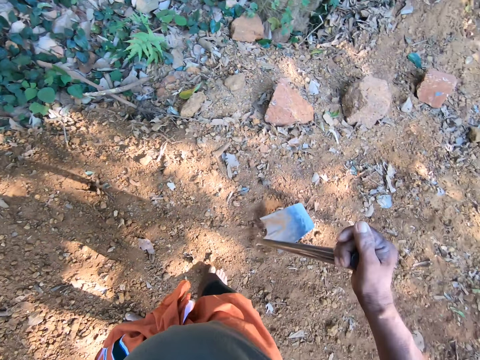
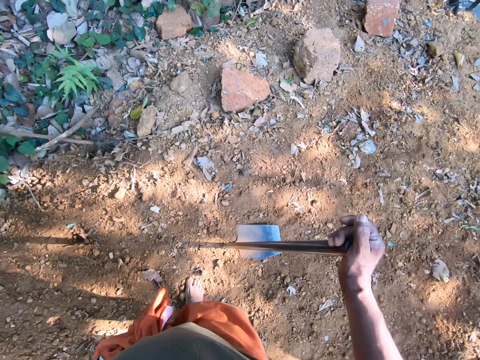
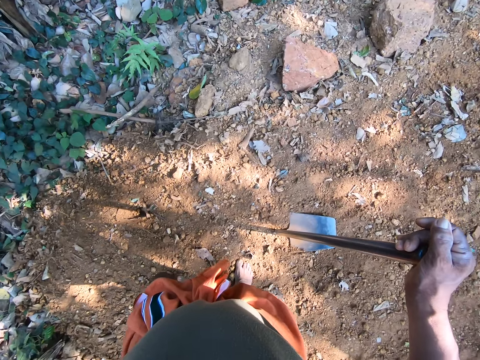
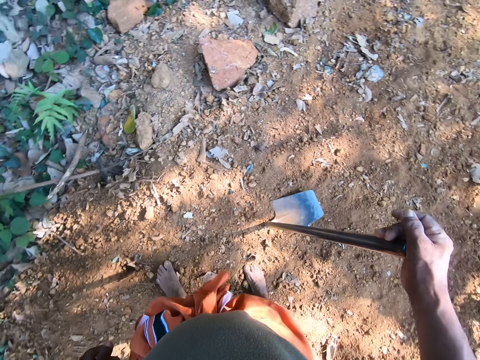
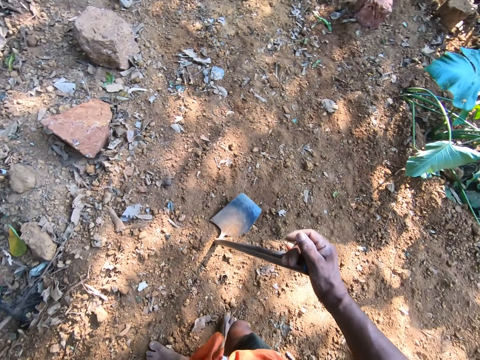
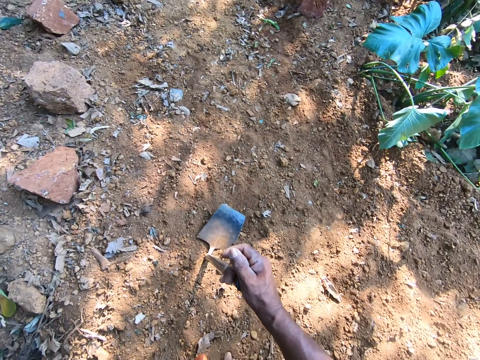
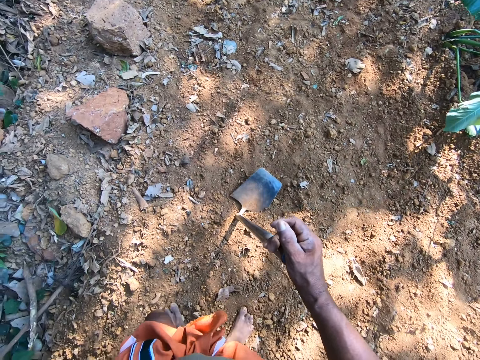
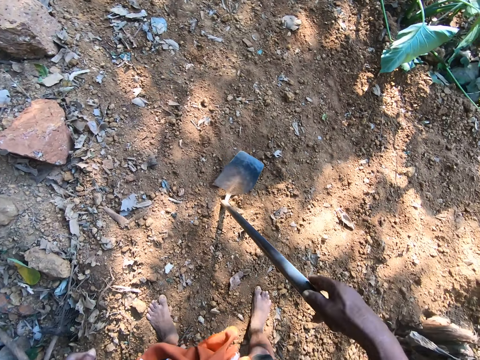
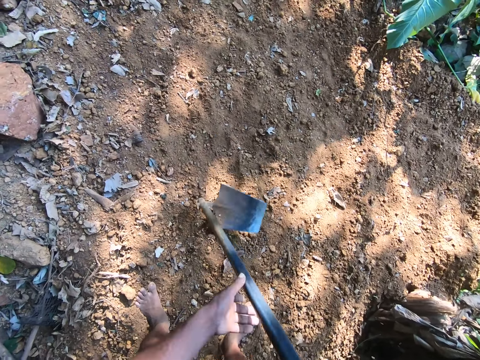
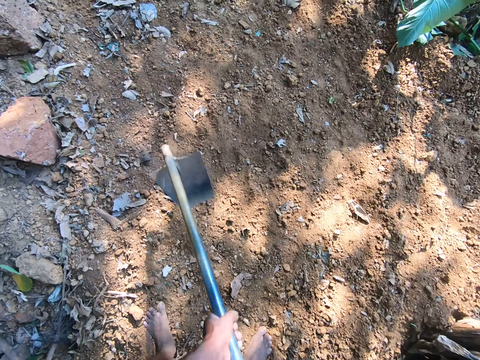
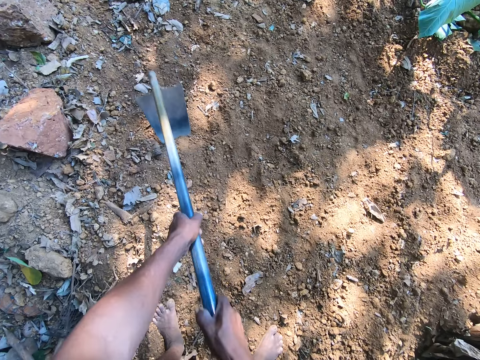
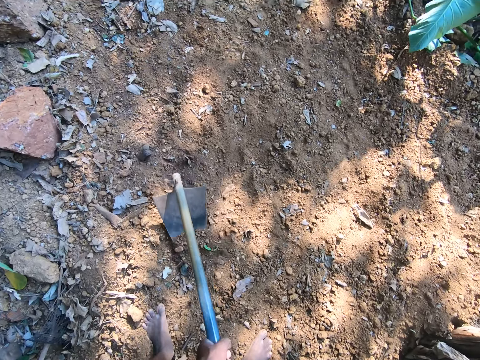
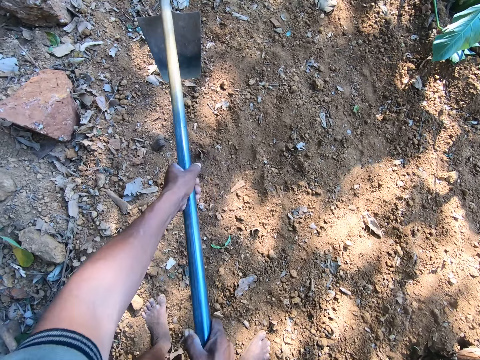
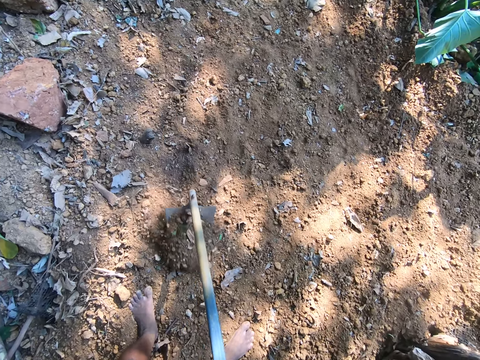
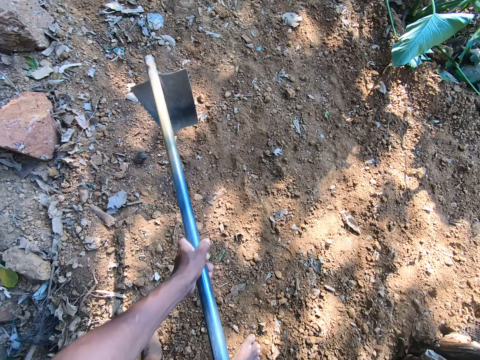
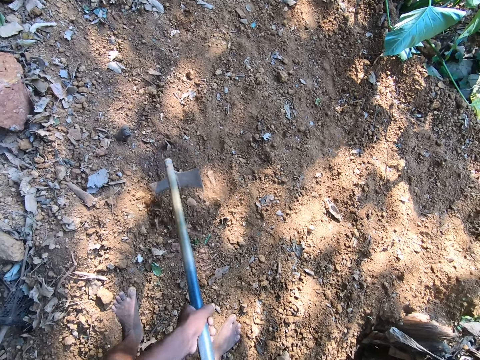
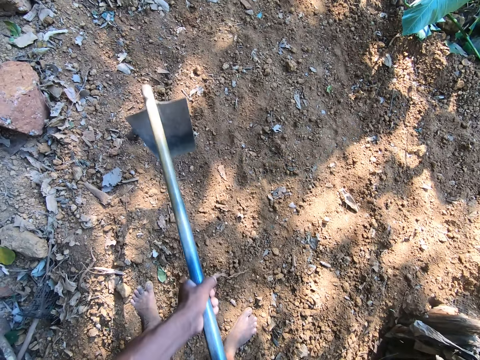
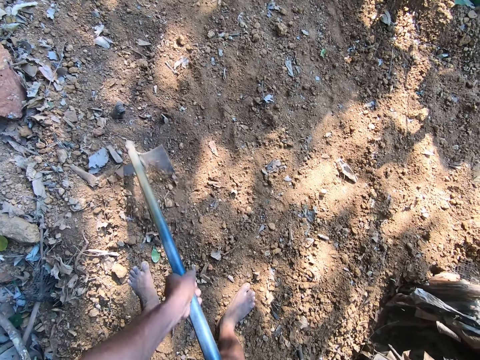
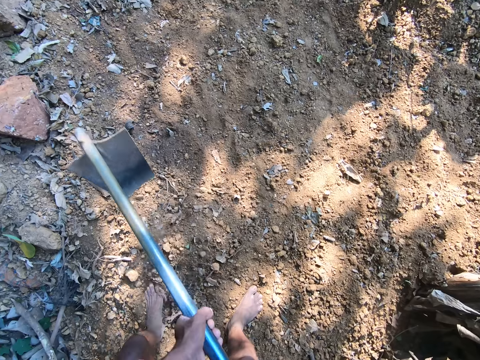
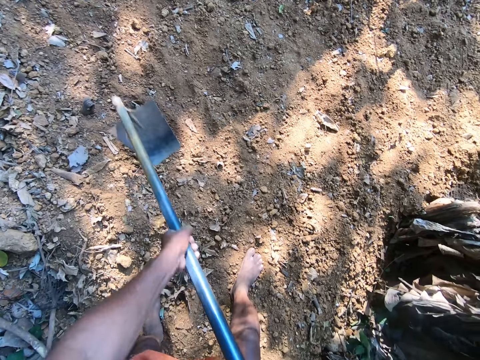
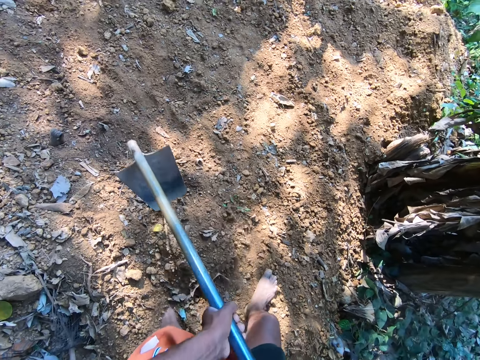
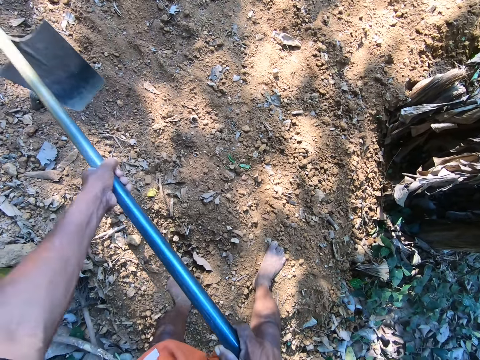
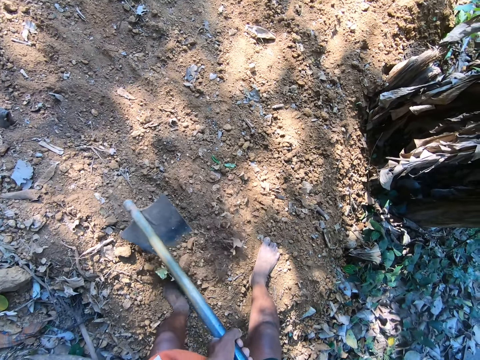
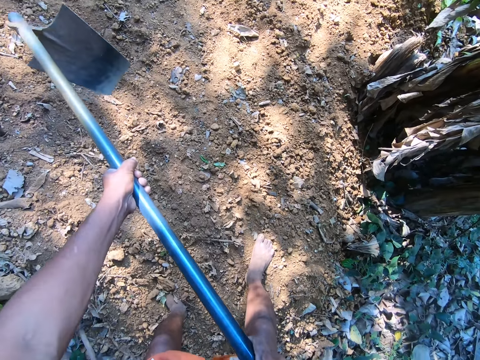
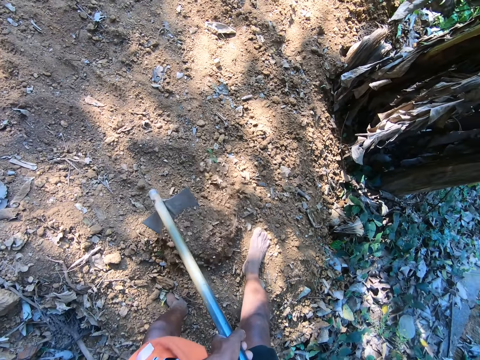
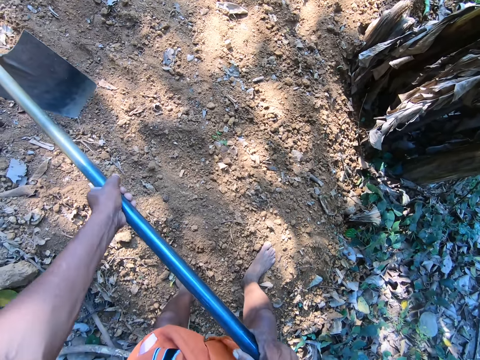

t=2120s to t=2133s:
The camera wearer lifts the hoe from the ground with his right hand and places the hoe on the ground with his right hand. He moves his legs. He digs the ground with the hoe in both hands.

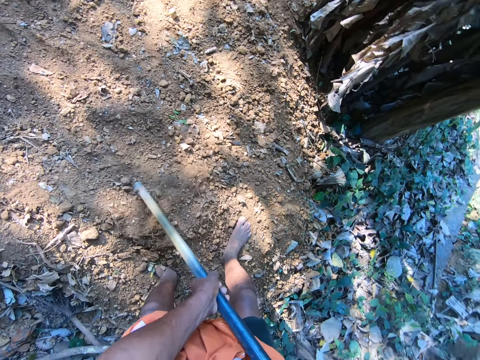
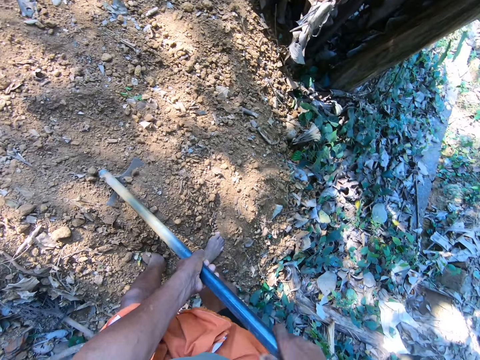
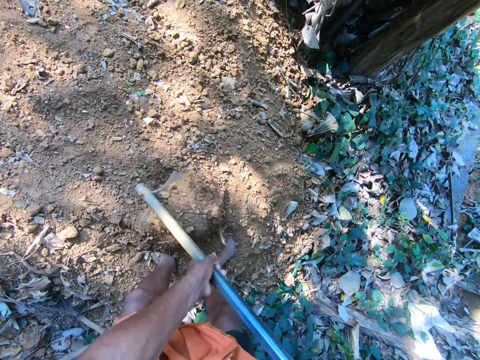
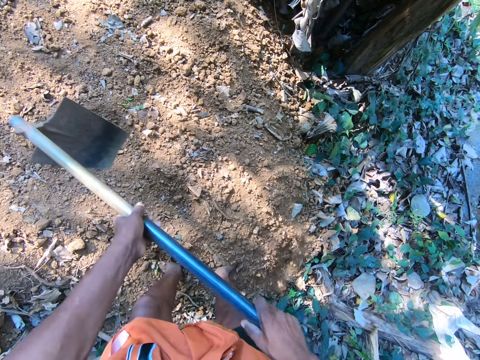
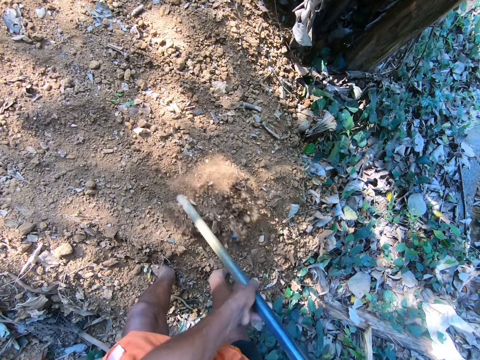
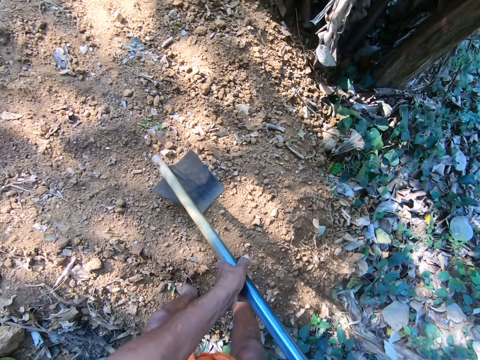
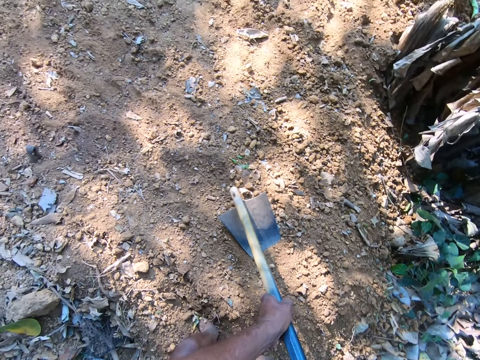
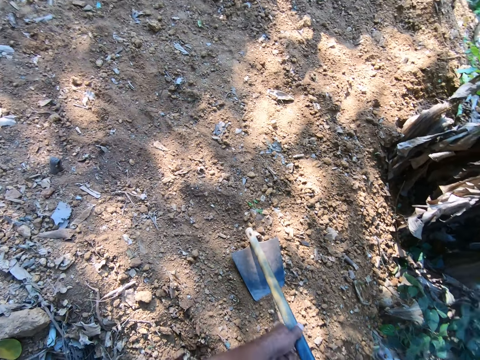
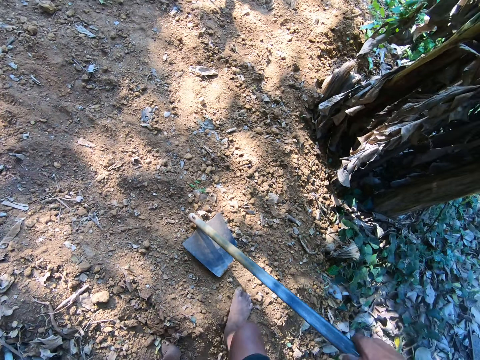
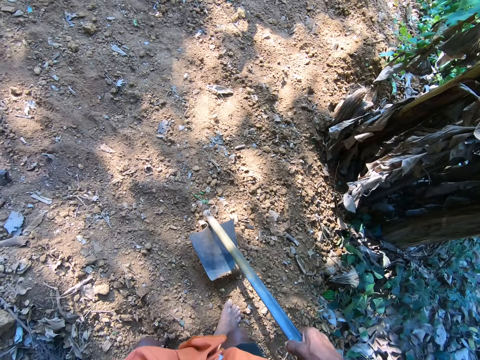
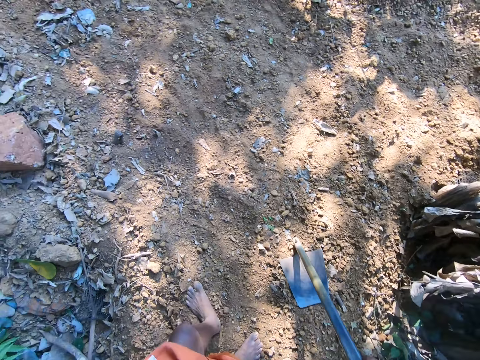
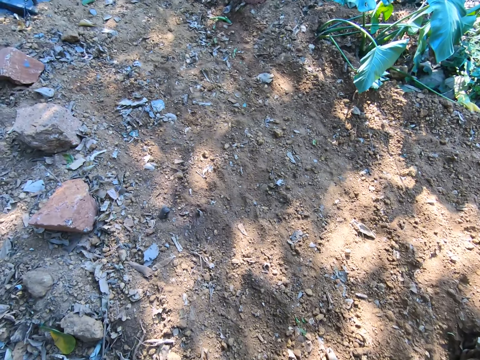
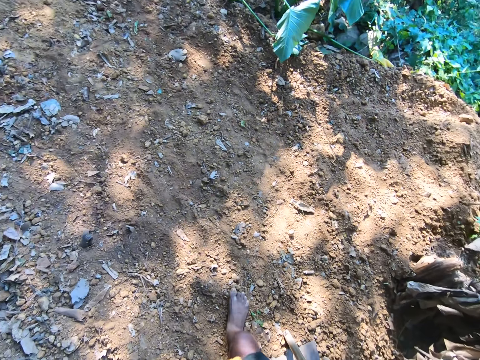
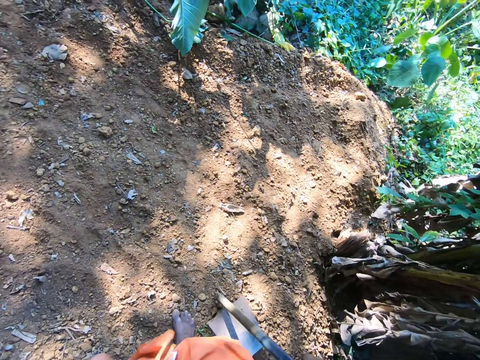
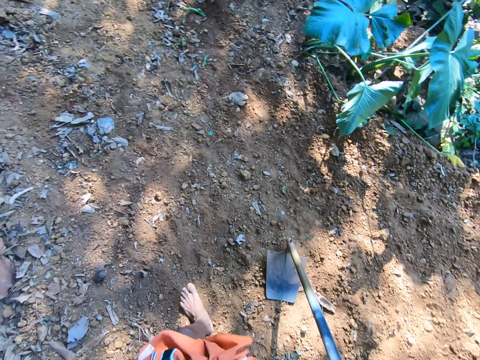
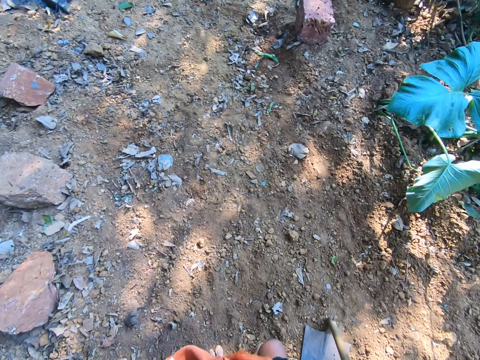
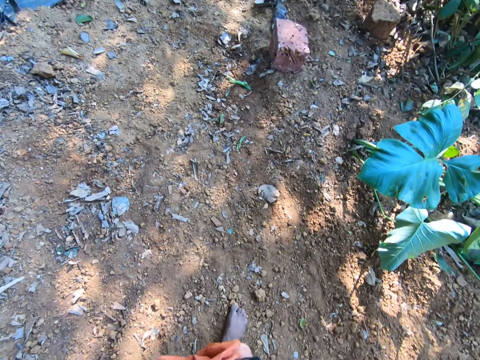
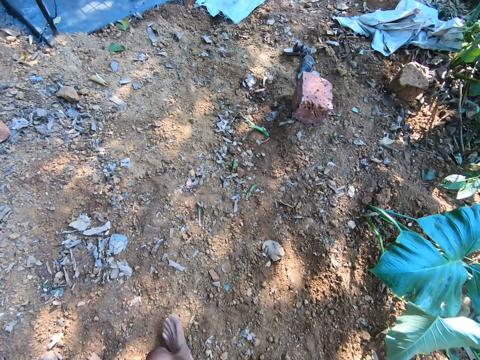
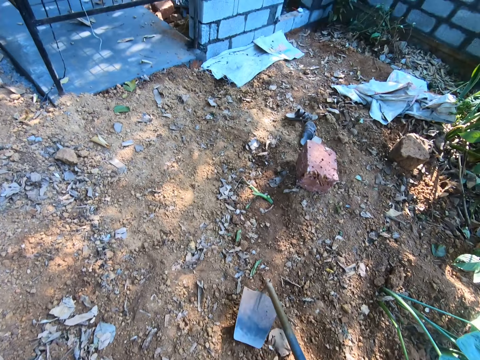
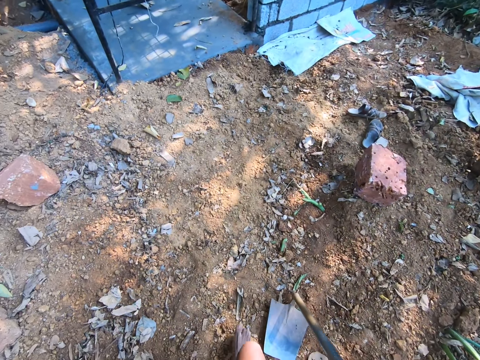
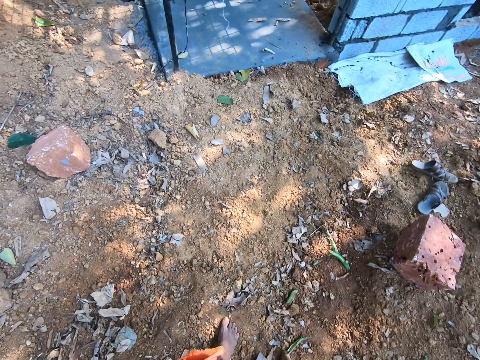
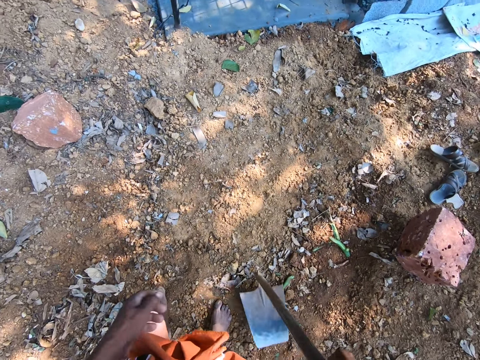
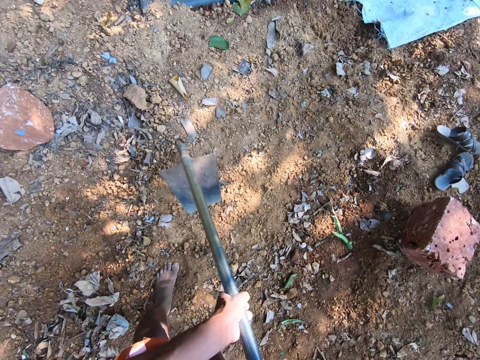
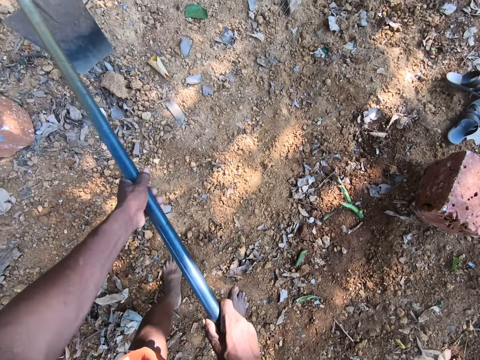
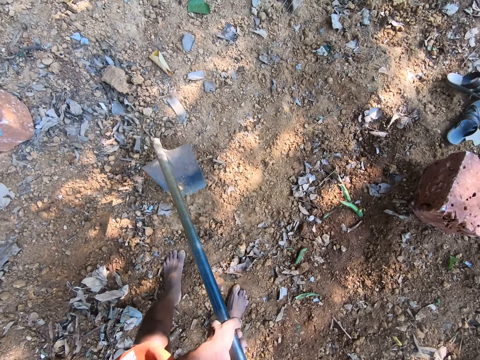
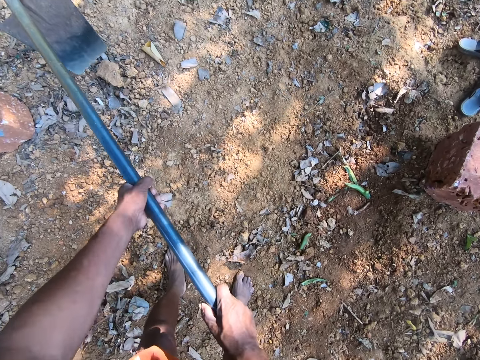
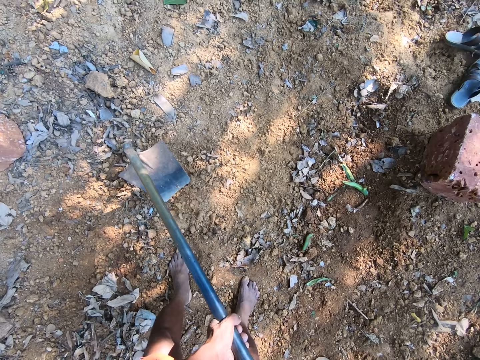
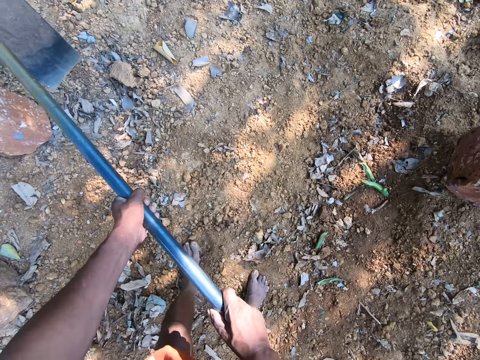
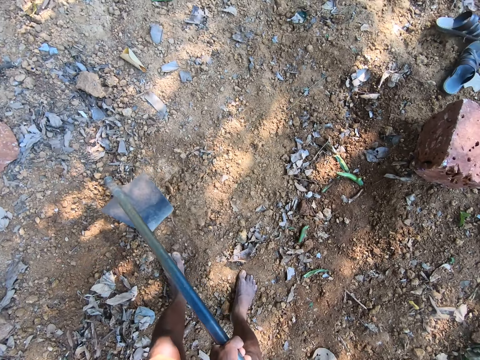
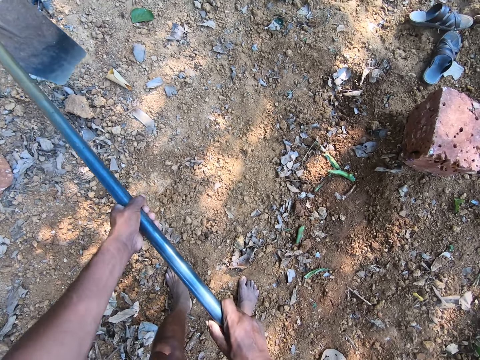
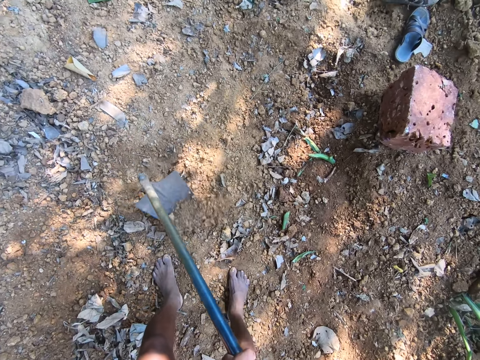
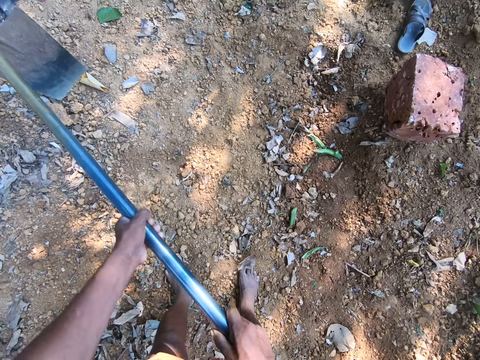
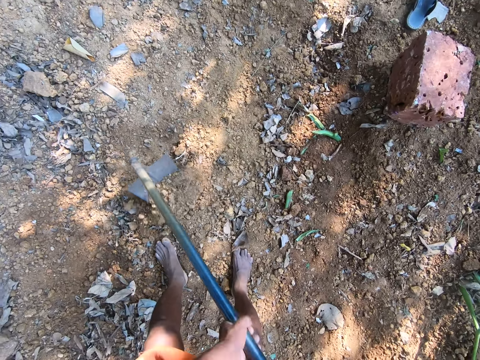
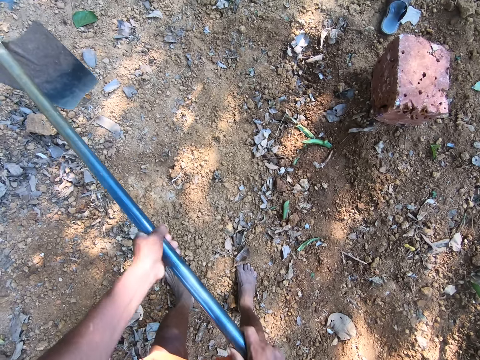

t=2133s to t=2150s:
The camera wearer holds the hoe on the ground in both hands. He holds the hoe on the ground with his right hand. He drops his hand. He lifts the hoe from the ground with his right hand. He lifts his hand. He places the hoe on the ground with his right hand. He walks. He lifts the hoe from the ground with his right hand. He places the hoe on the ground with his right hand. He walks. He places the hoe on the ground with his right hand. He lifts the hoe. He walks. He lifts the hoe. He stretches his hand. He holds the hoe in both hands. He digs the ground with the hoe in both hands.
